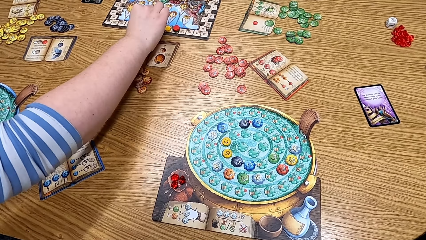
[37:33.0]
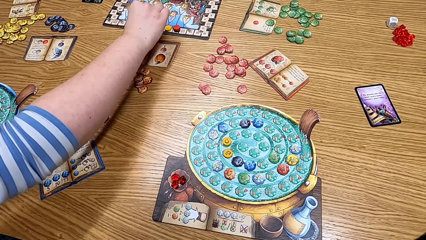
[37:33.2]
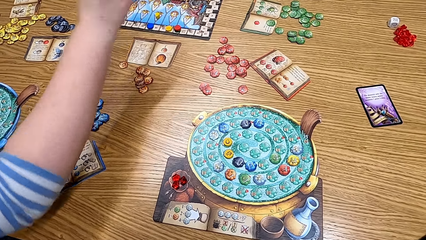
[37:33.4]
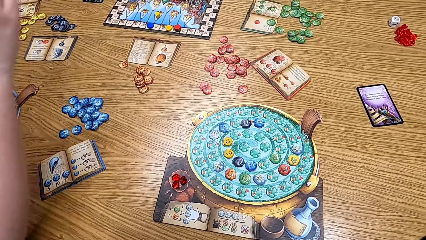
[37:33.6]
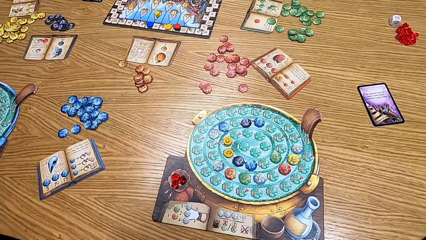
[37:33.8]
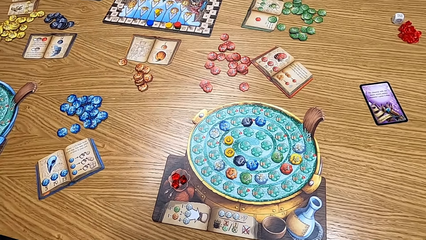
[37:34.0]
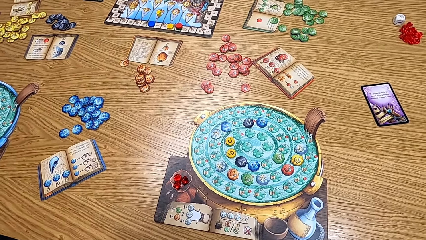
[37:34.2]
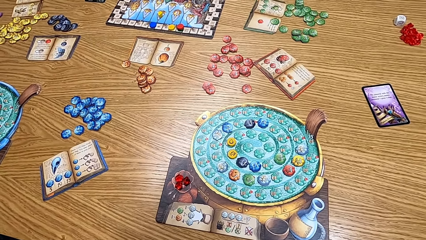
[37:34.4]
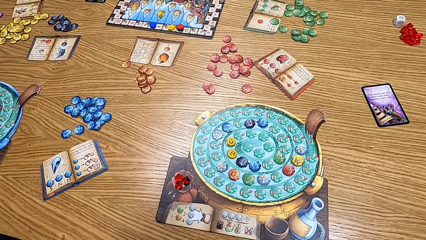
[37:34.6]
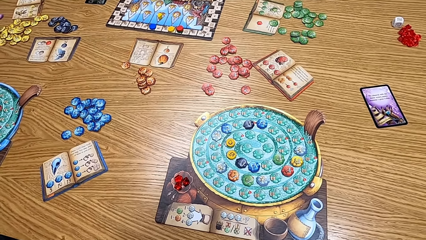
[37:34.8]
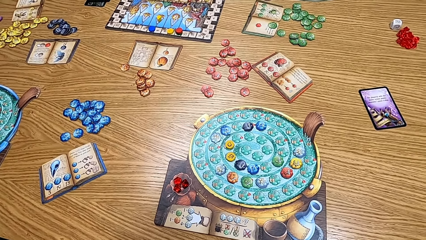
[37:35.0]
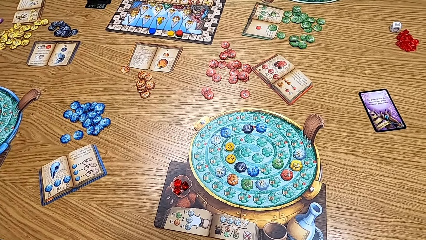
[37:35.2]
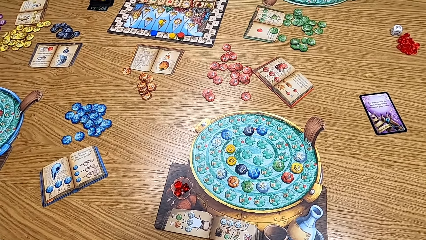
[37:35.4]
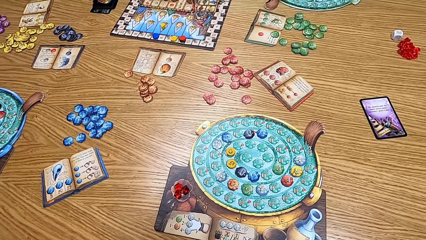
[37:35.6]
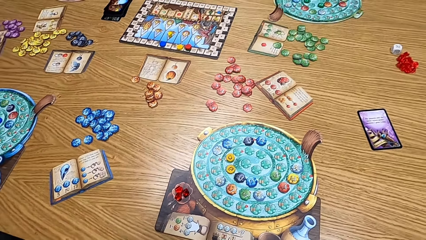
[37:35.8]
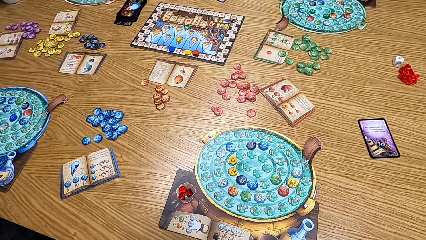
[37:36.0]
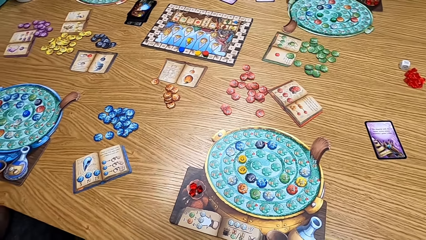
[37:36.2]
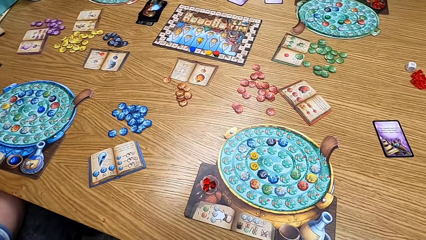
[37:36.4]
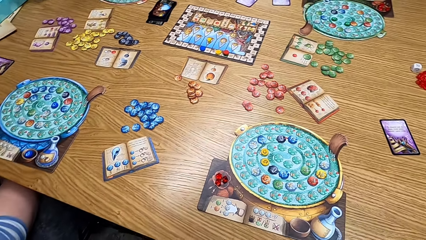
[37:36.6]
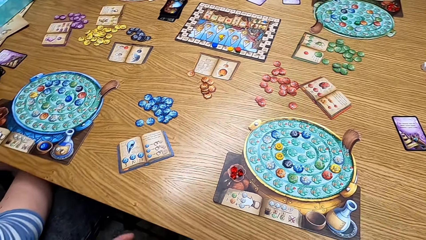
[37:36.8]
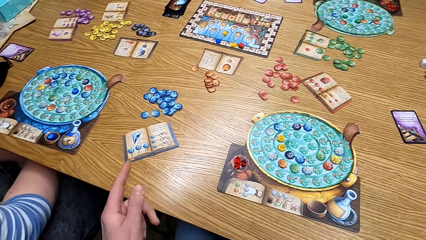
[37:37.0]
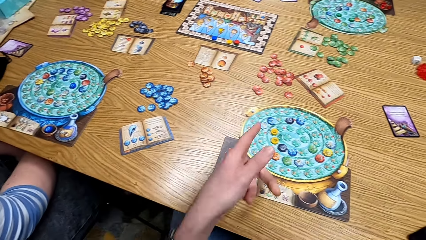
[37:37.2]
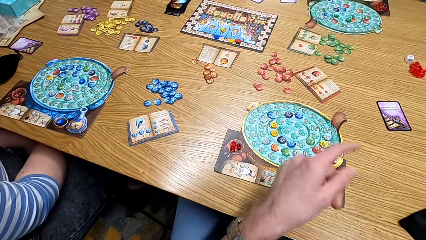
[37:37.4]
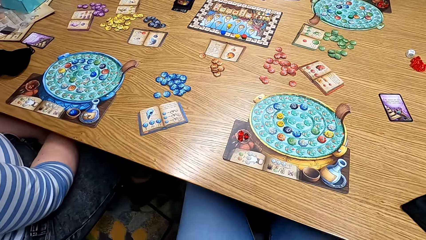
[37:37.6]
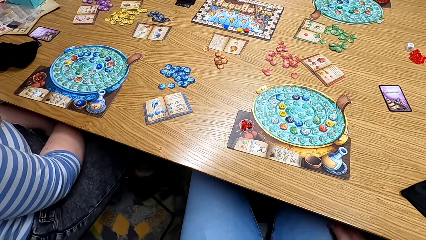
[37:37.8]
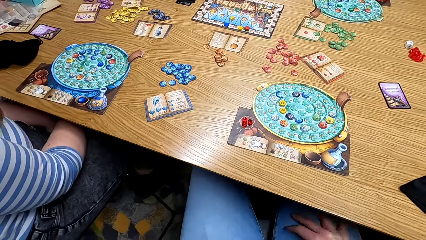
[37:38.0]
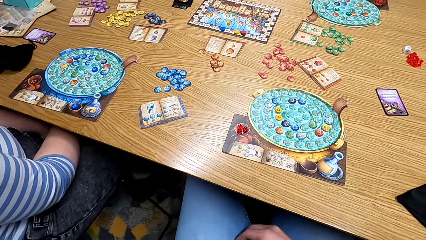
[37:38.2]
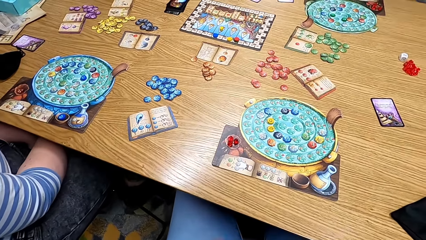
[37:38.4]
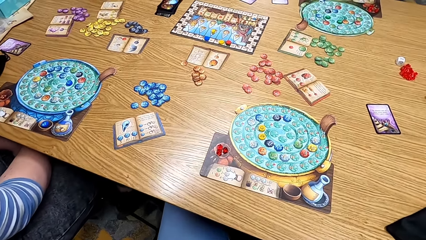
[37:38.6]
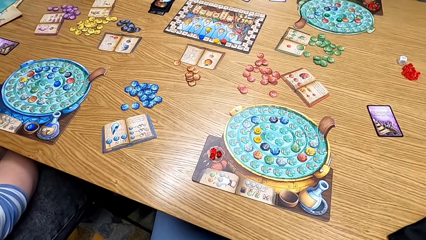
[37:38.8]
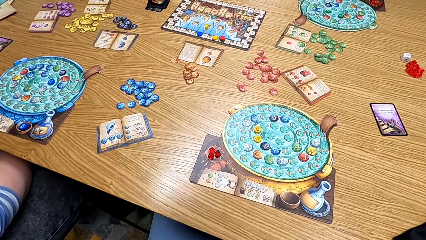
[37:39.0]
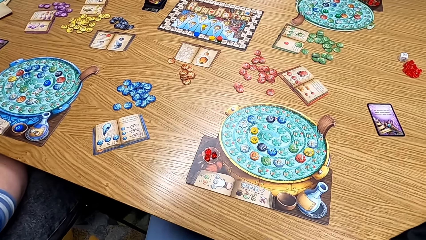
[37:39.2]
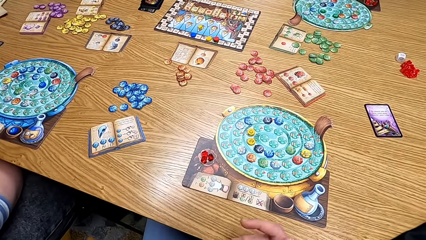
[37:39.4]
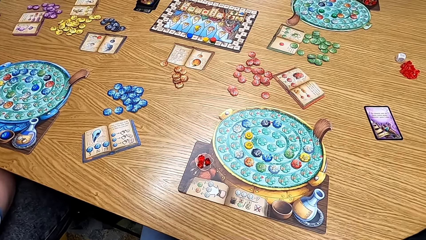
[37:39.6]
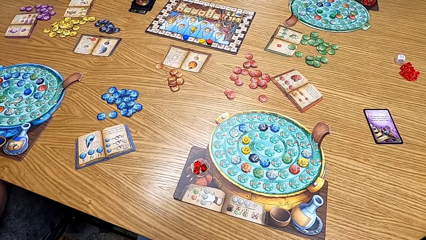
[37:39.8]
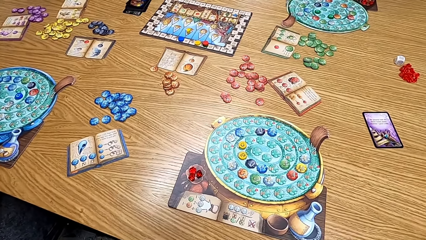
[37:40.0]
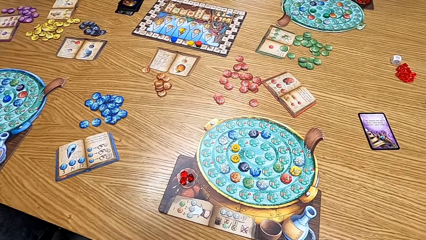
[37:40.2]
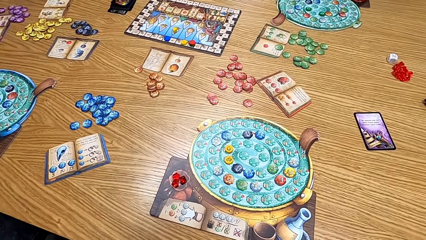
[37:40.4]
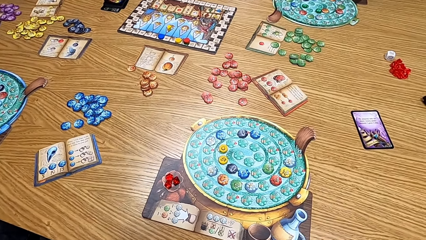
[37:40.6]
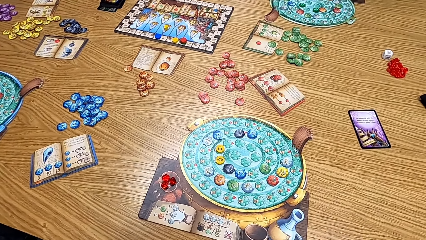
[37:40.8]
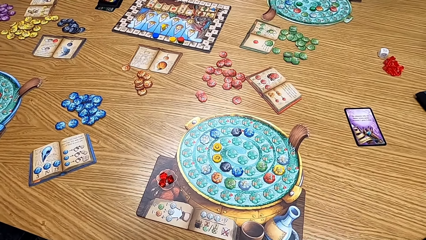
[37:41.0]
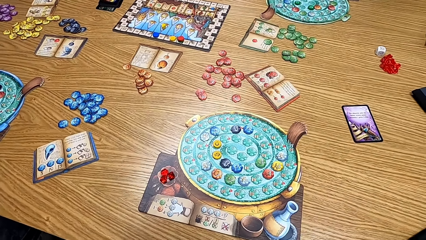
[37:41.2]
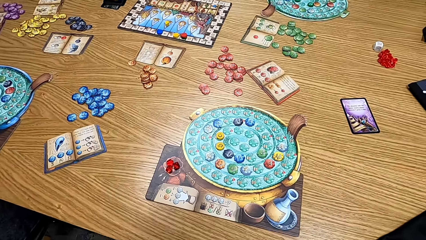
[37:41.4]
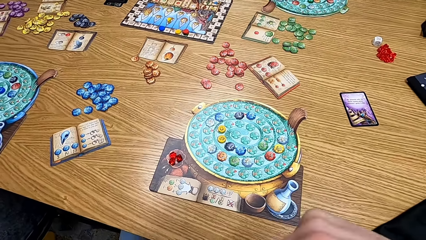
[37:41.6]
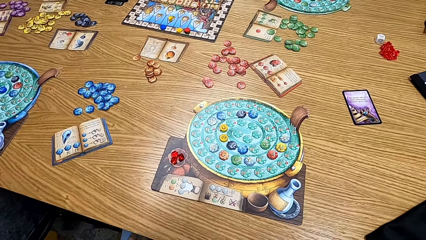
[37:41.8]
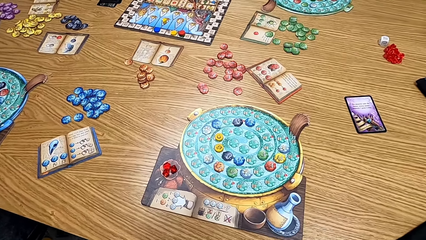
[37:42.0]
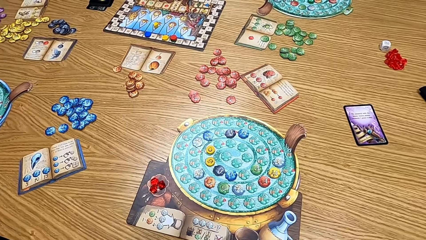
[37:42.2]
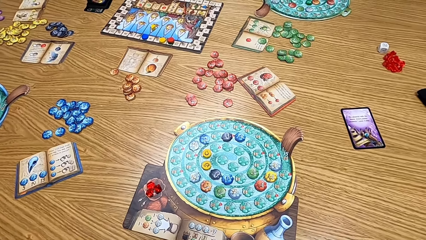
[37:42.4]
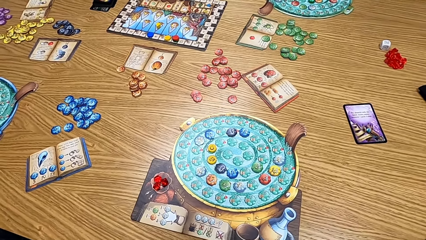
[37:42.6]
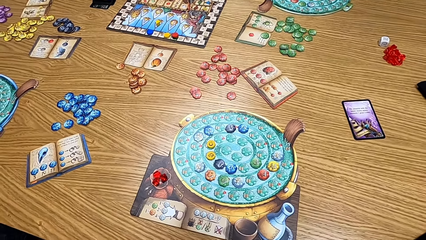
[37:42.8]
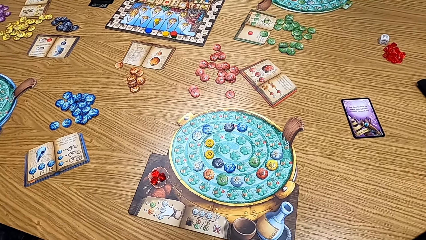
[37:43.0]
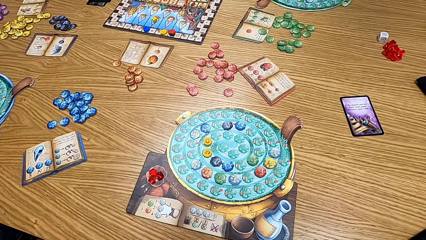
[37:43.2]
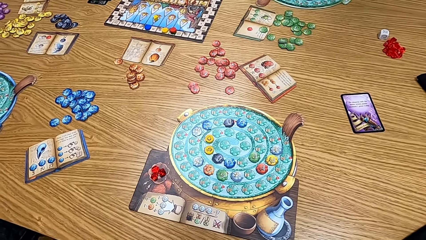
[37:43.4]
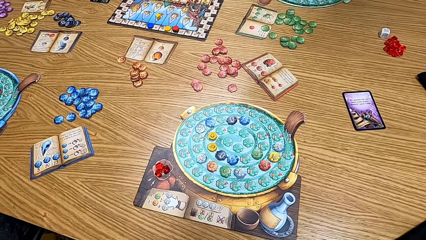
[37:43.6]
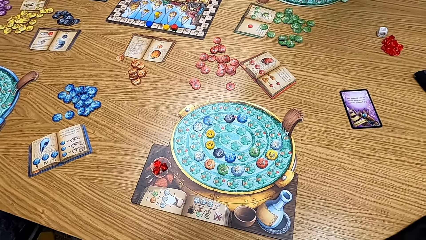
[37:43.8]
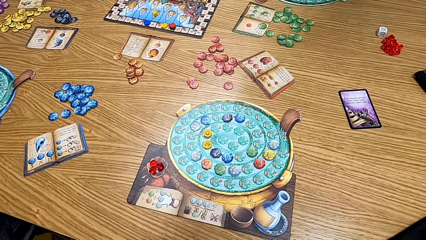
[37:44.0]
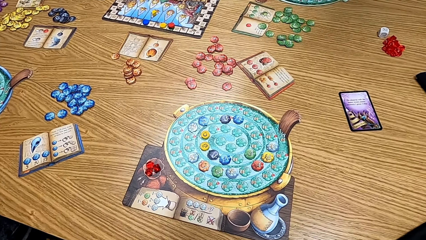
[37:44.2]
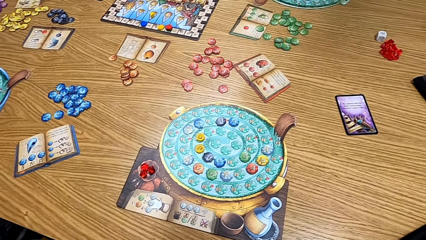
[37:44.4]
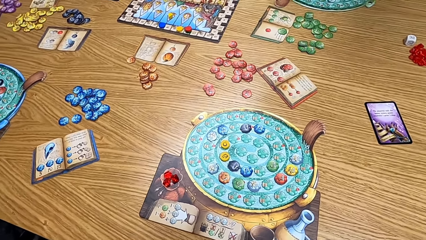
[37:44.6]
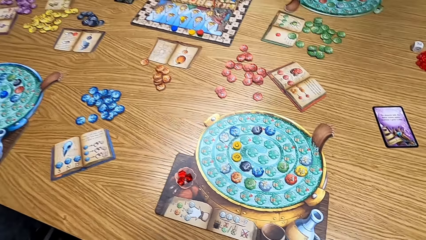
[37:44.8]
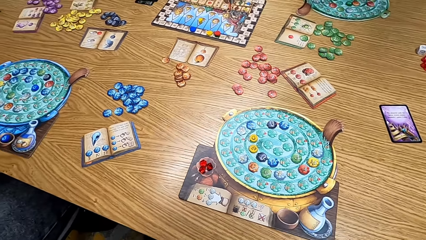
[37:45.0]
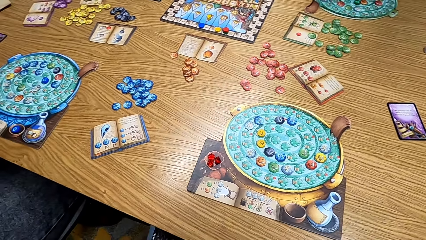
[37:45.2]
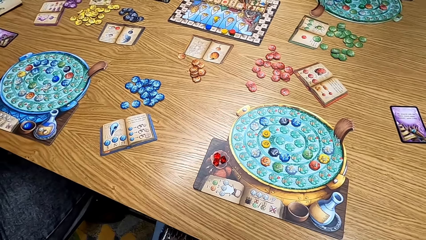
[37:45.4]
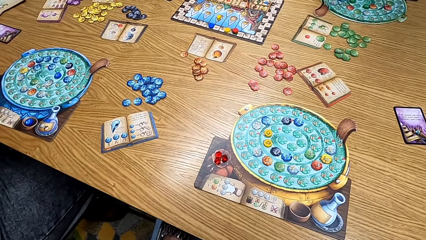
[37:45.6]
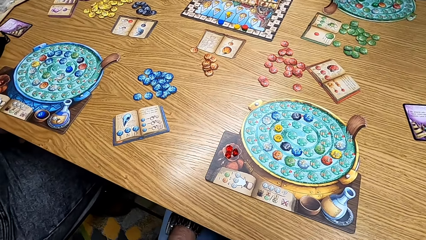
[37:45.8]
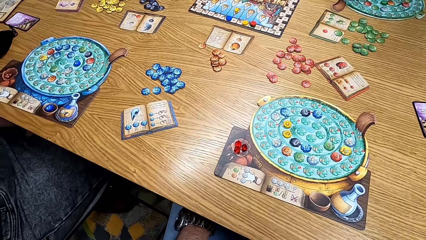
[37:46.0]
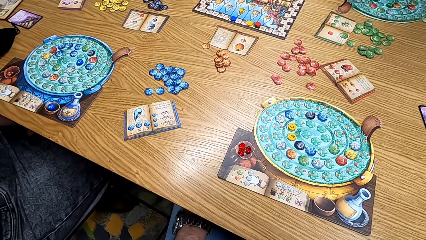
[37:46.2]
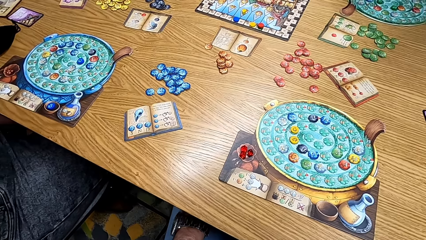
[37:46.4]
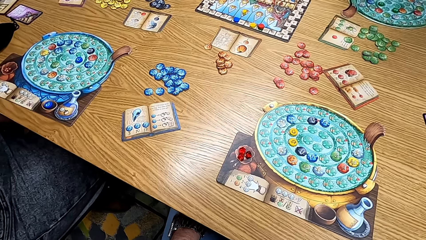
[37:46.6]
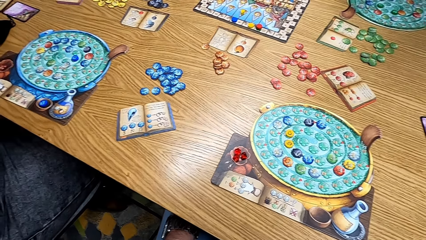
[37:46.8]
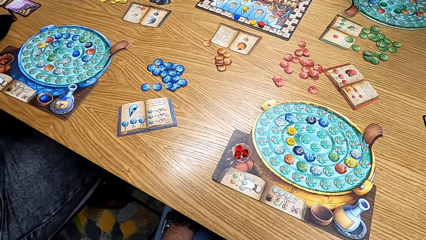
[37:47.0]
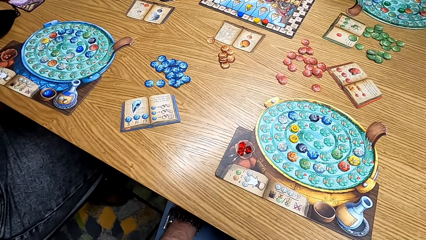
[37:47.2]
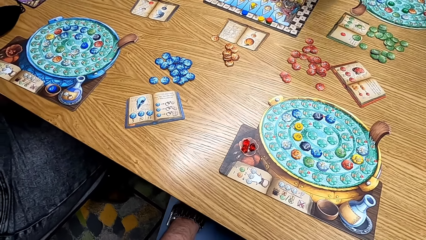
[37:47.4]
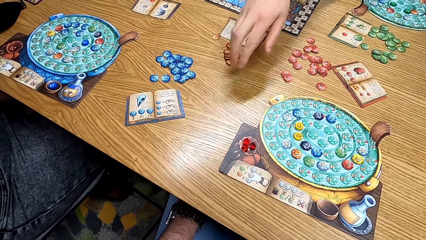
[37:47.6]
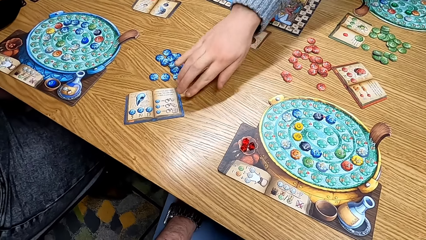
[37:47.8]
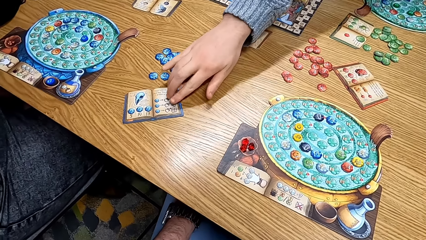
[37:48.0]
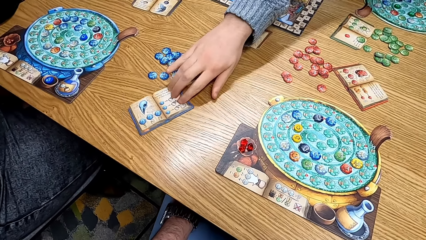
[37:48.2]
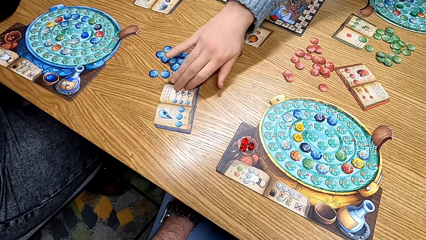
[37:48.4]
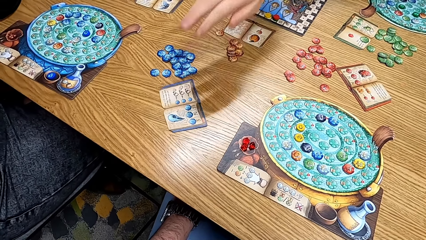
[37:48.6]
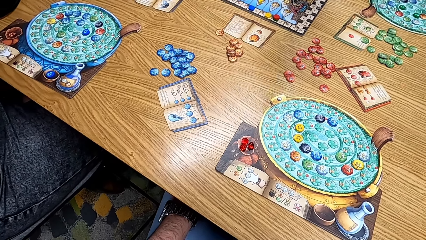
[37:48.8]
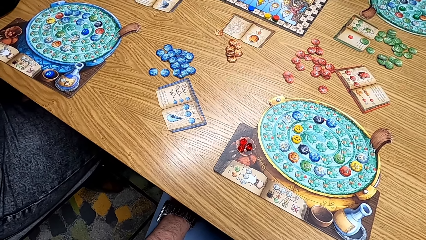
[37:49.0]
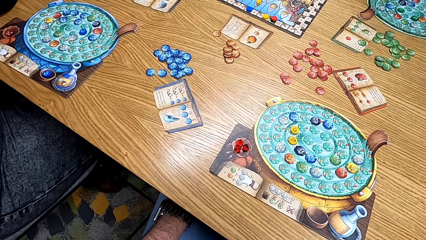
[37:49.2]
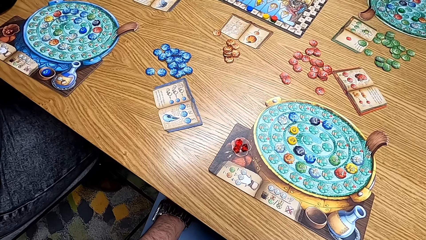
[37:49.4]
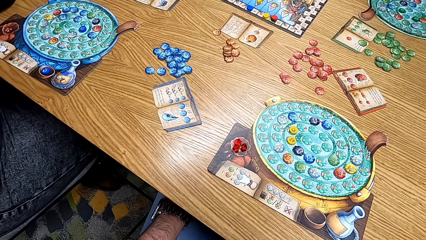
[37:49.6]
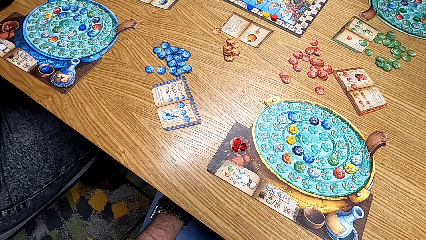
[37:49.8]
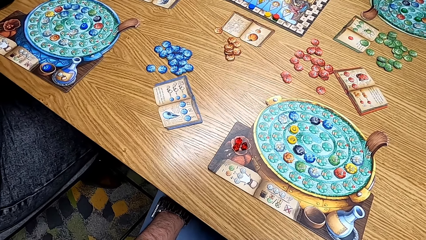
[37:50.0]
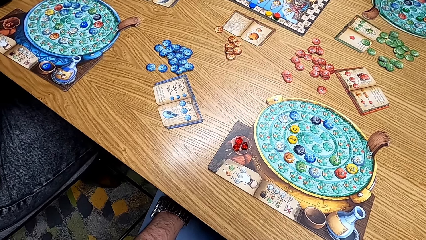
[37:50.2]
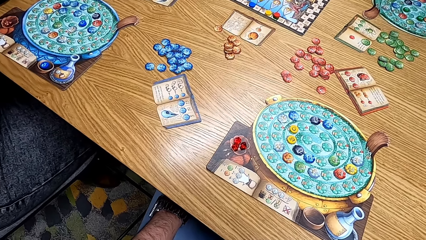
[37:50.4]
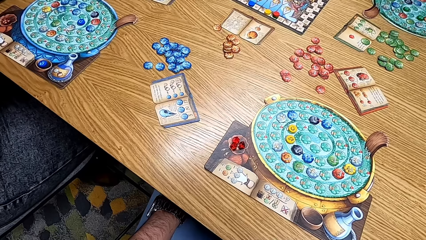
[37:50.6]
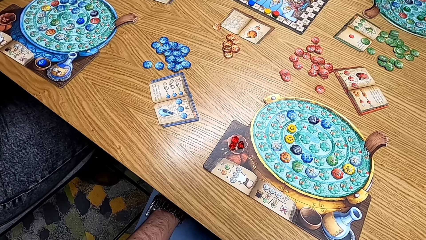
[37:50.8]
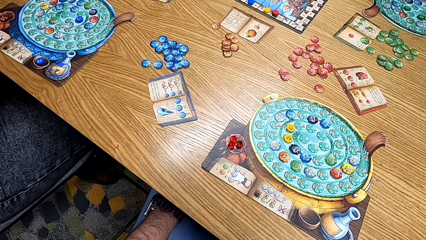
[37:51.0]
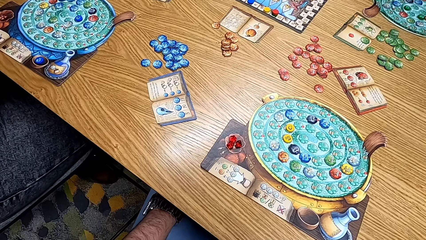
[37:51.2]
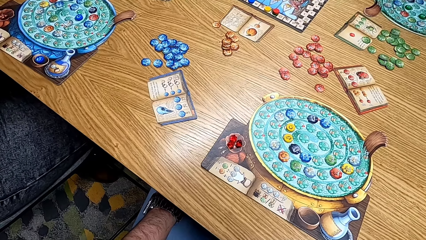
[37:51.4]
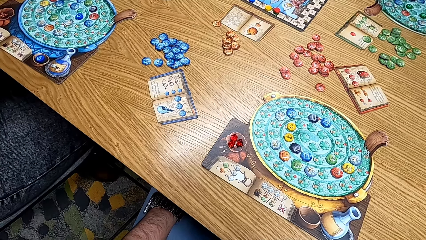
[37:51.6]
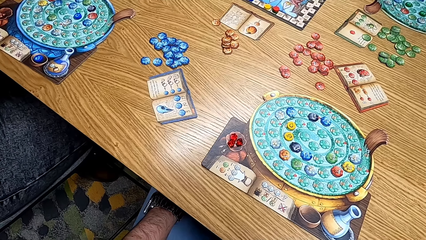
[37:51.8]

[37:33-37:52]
The camera wearer looks at a woman. They point at the table. They look at the table. They look at the game. A lady turns the blue ingredient book. A man picks up the paper on the table. The camera wearer looks at the table.
